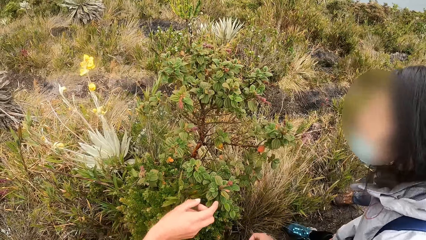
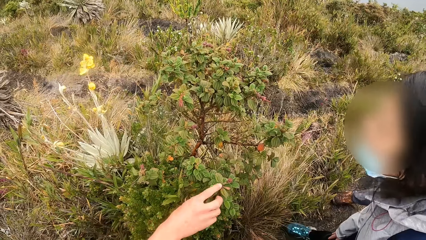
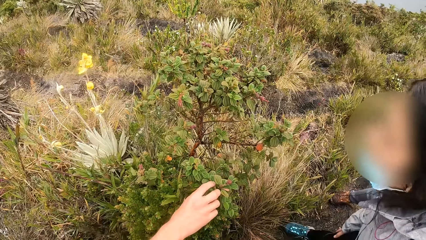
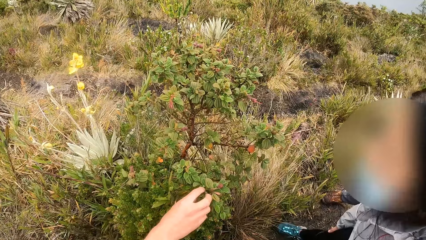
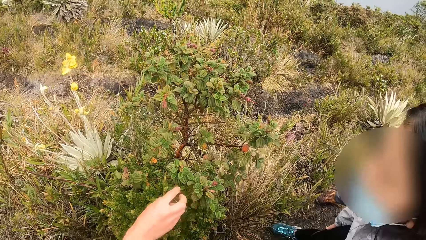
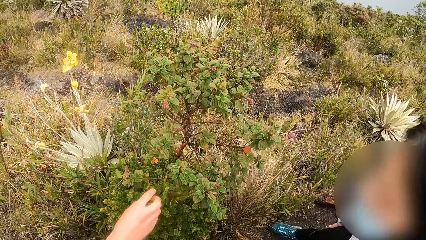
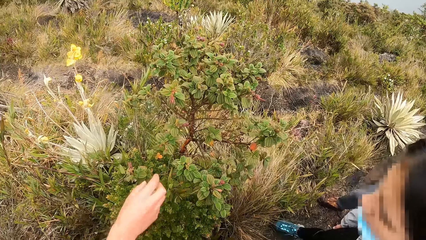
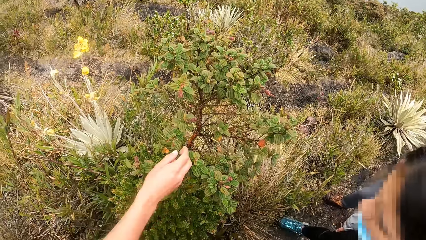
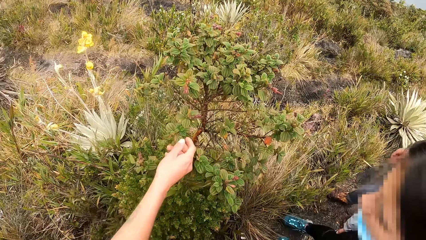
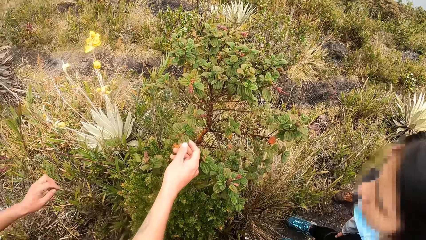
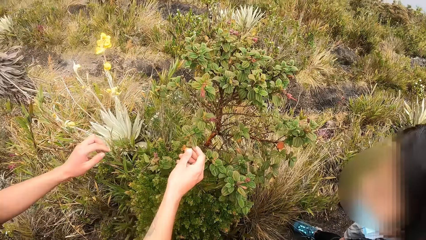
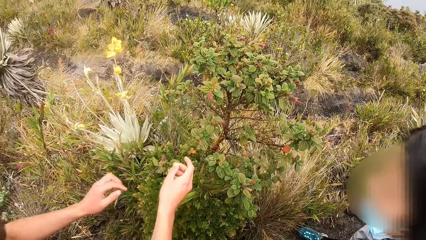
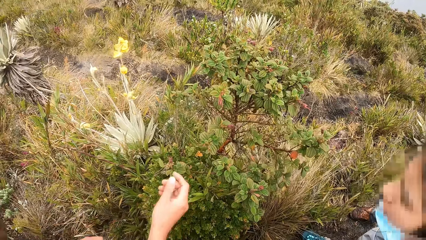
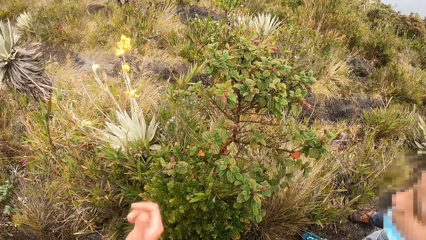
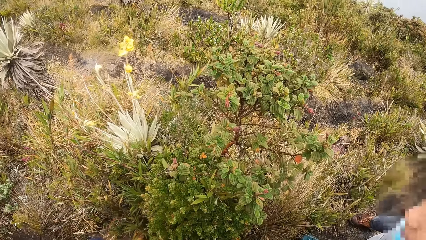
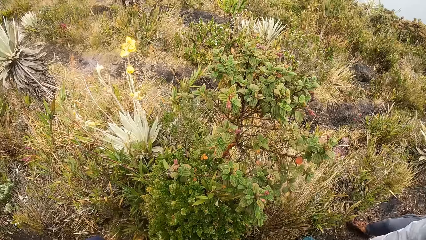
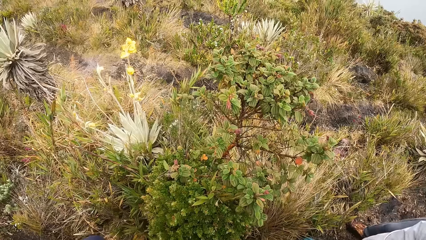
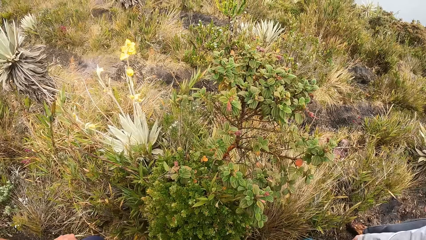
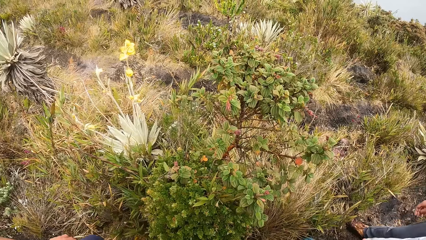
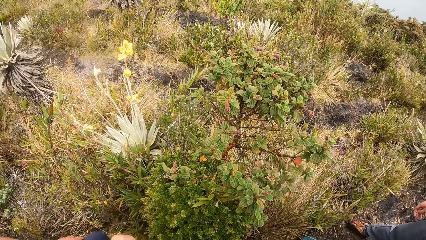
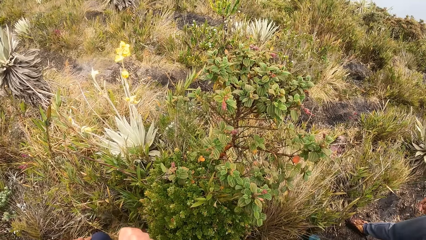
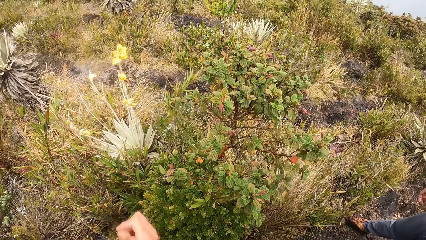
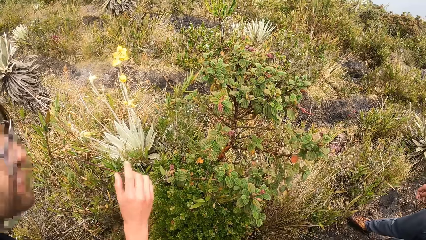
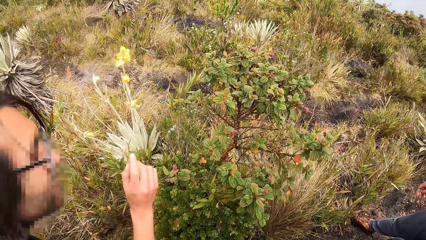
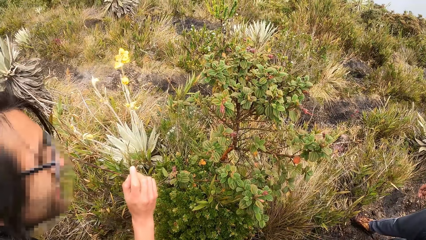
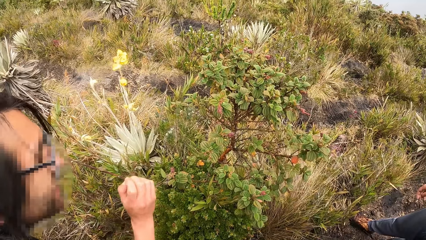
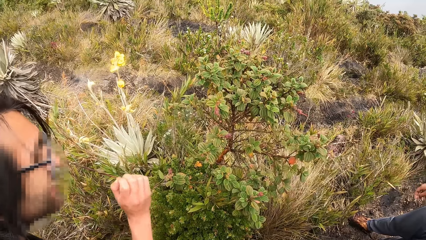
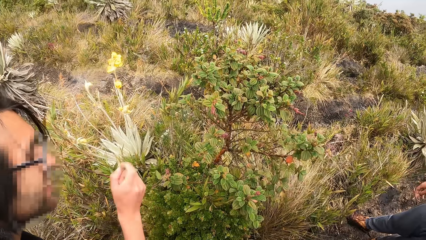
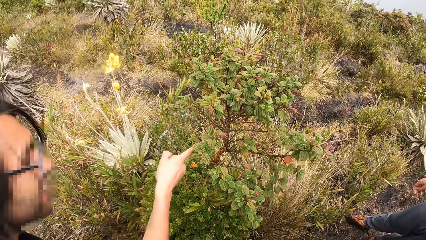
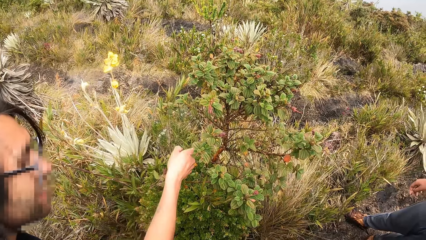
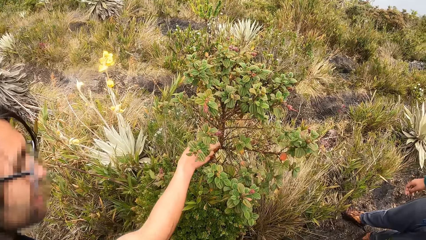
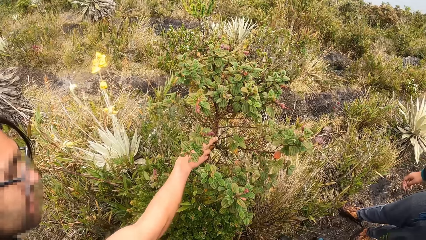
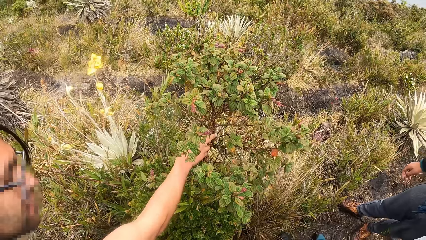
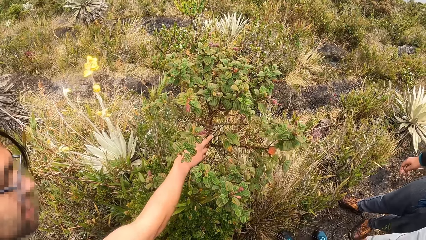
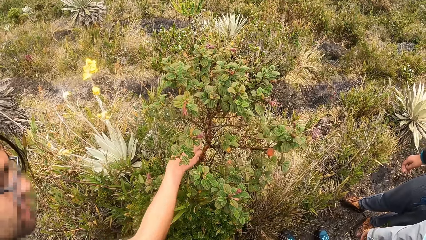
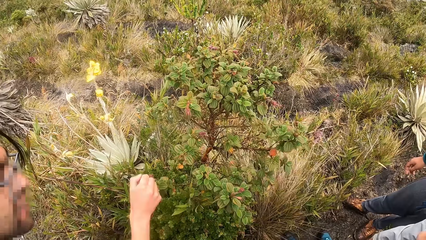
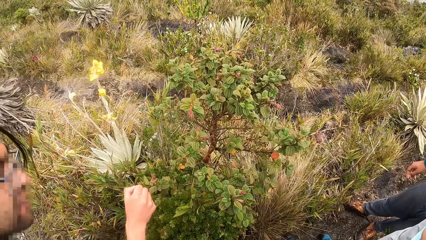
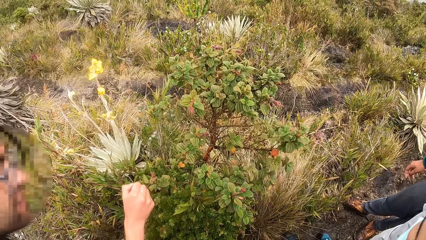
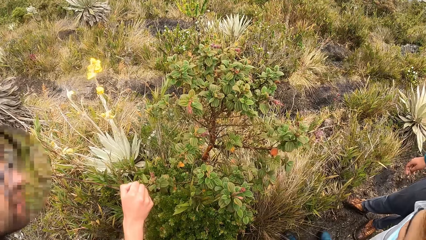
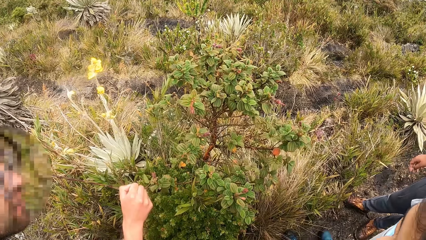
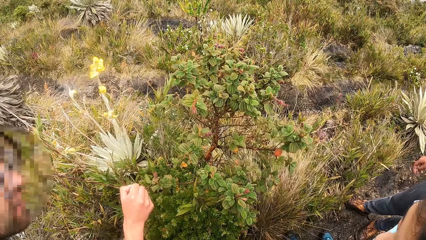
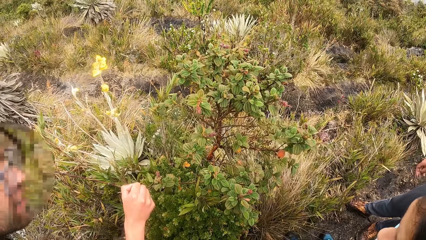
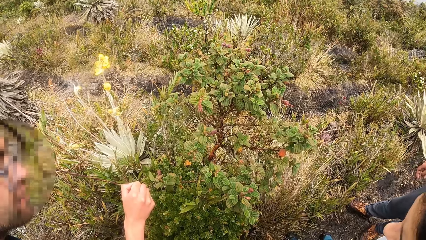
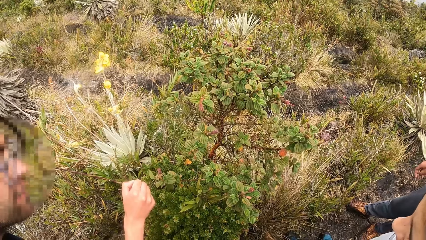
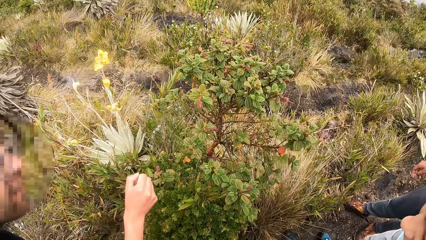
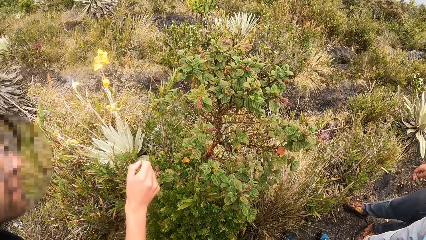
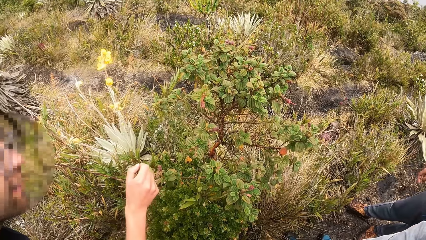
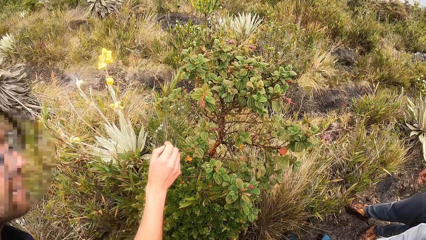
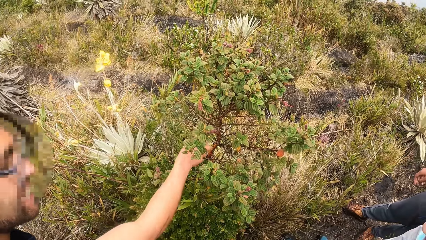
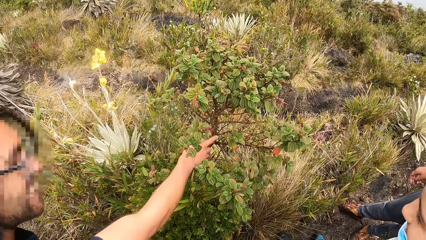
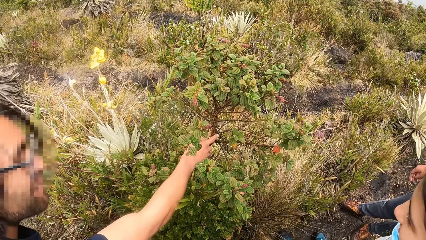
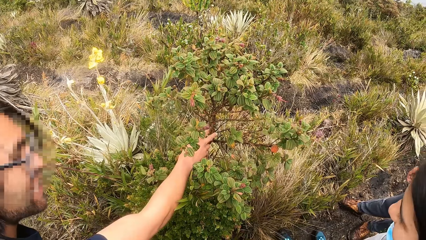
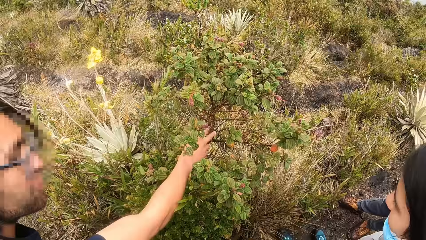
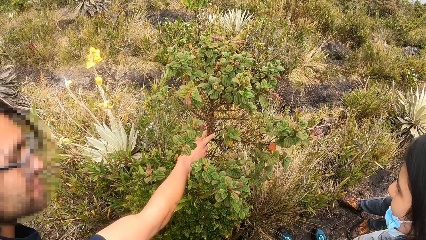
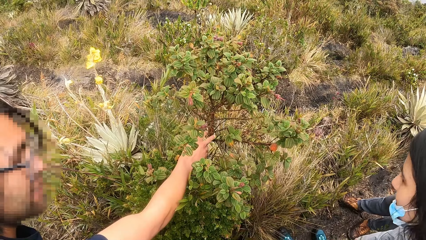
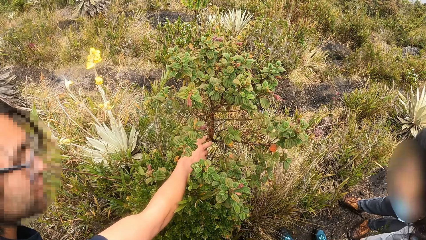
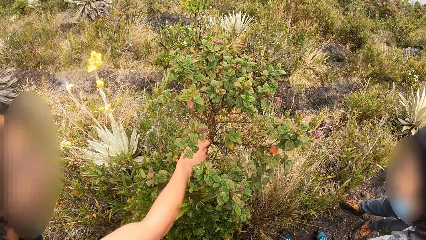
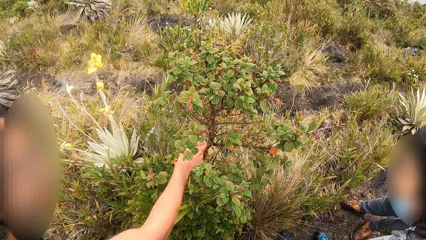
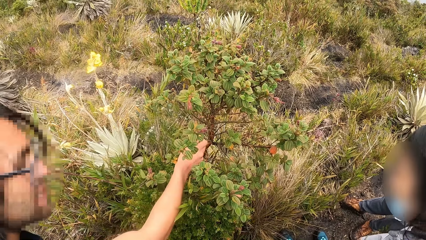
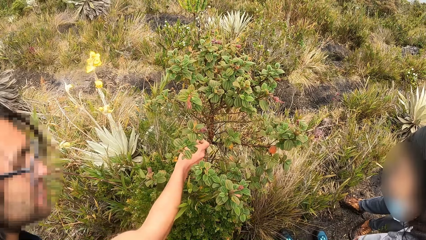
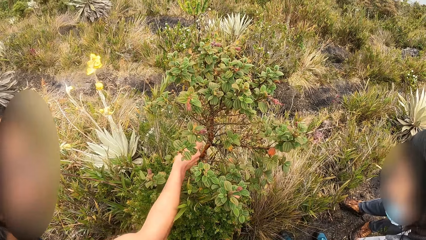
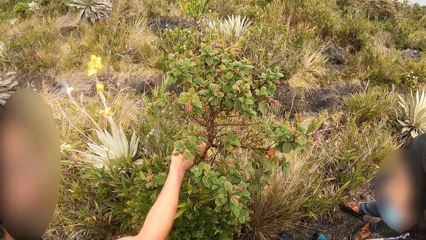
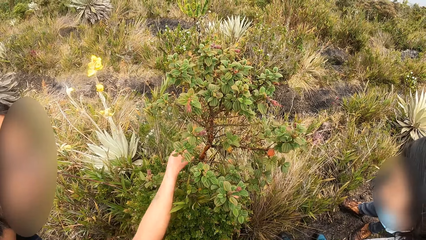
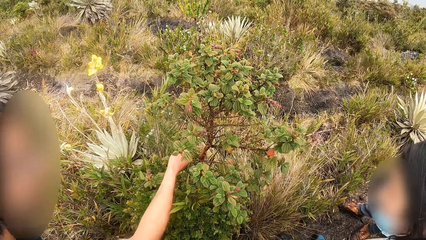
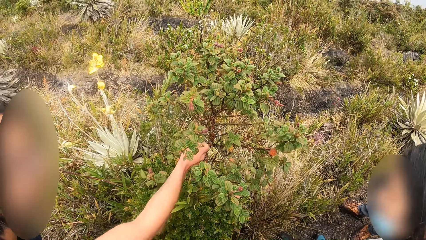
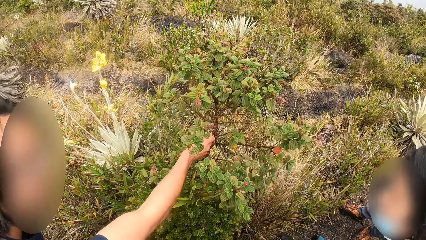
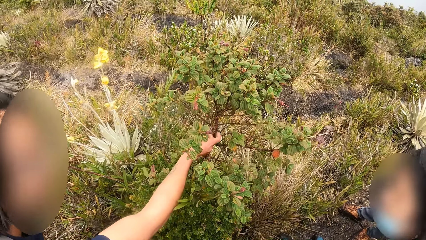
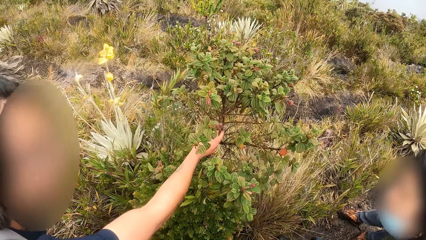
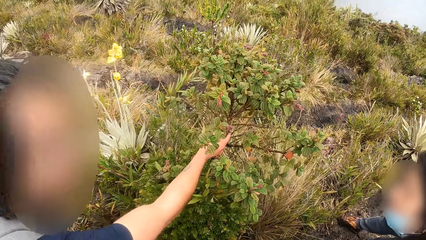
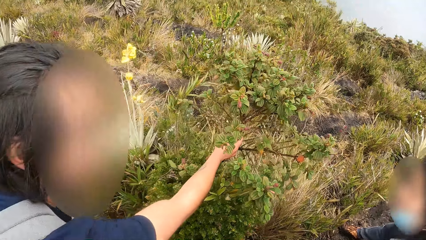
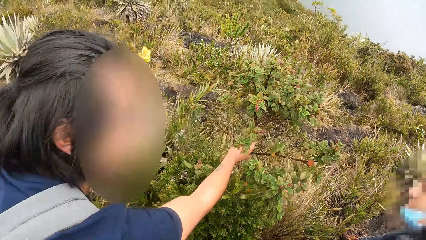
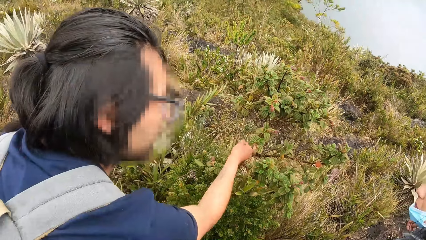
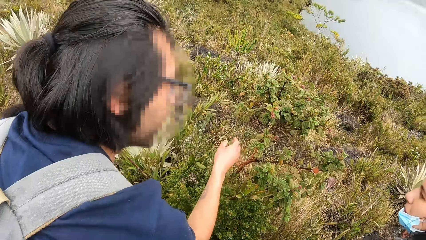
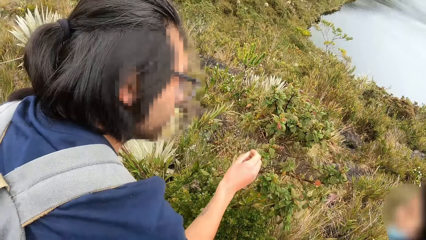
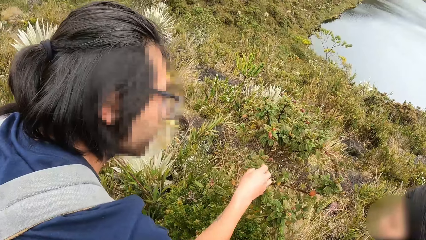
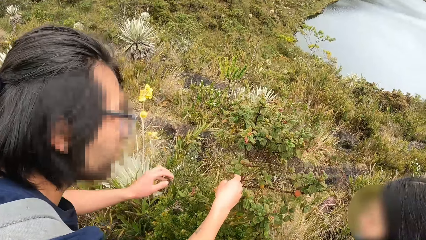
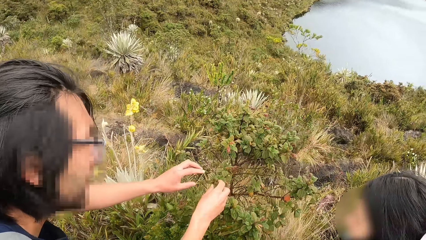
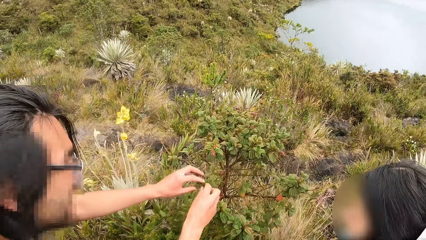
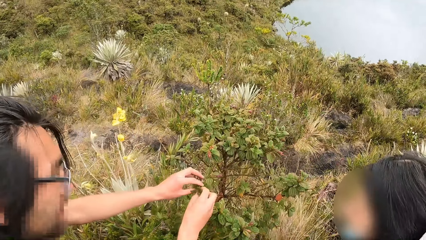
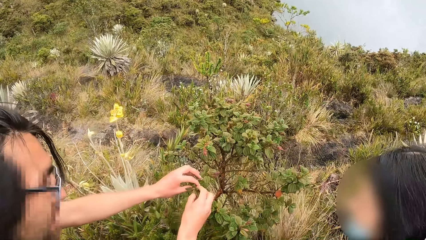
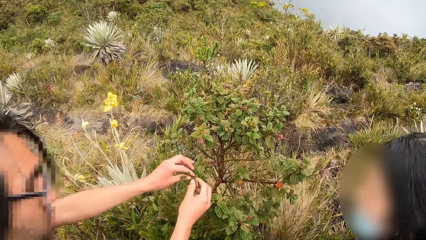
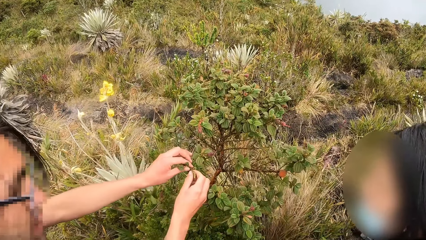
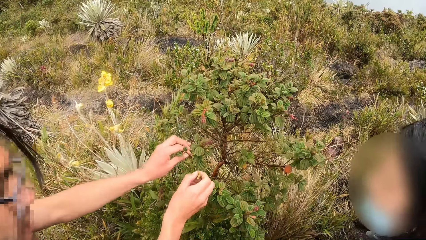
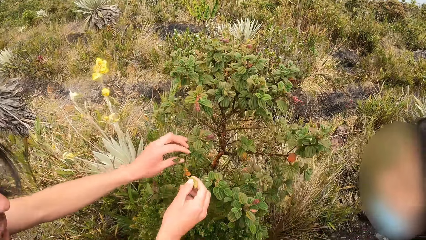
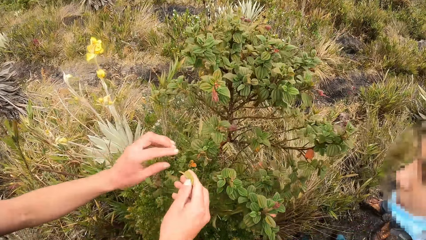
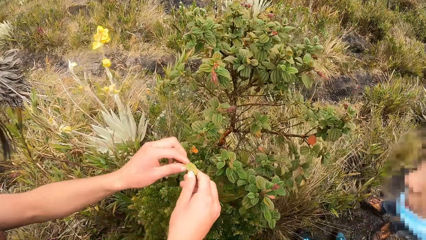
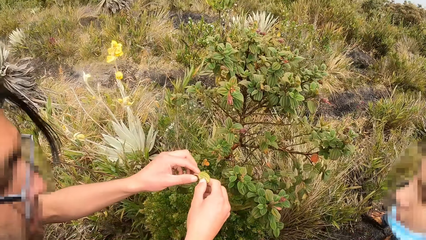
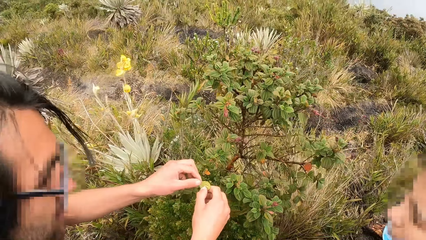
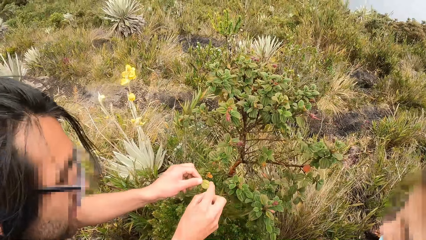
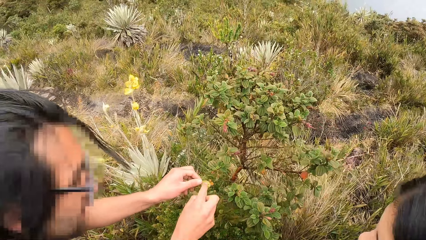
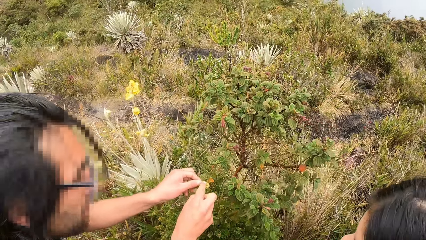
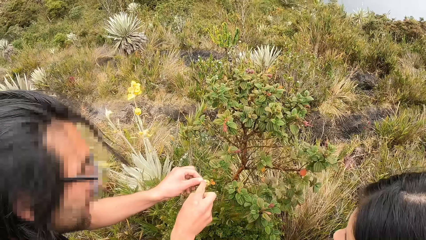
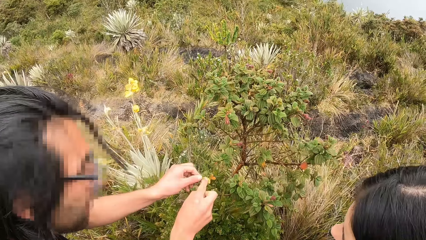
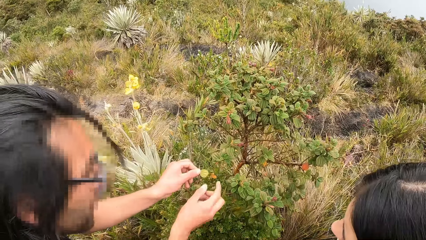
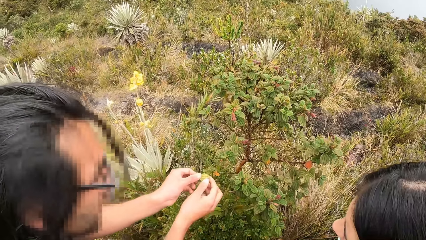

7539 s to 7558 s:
A man looks at the plant. Another man touches the plant with his right hand. A third man looks at the plant. The first man looks at the plant. The second man touches the plant. The second man cuts a leaf from the plant with his hands and touches the leaf with his hands.
